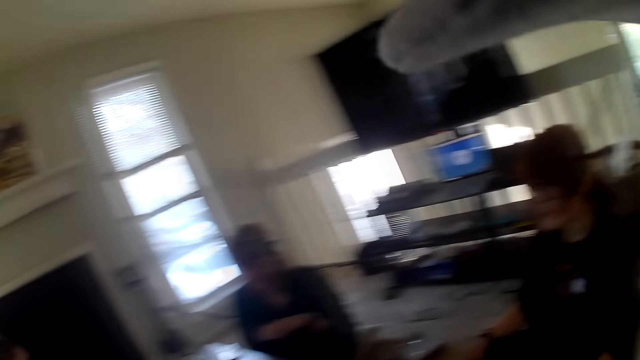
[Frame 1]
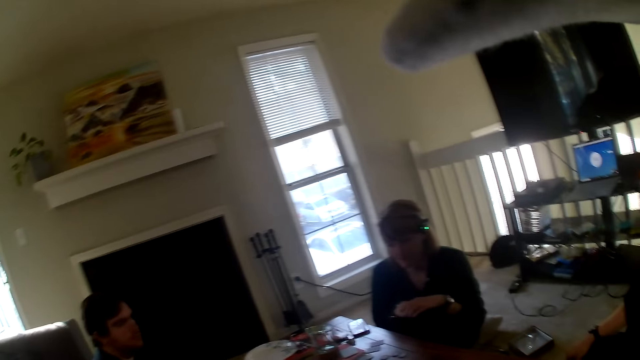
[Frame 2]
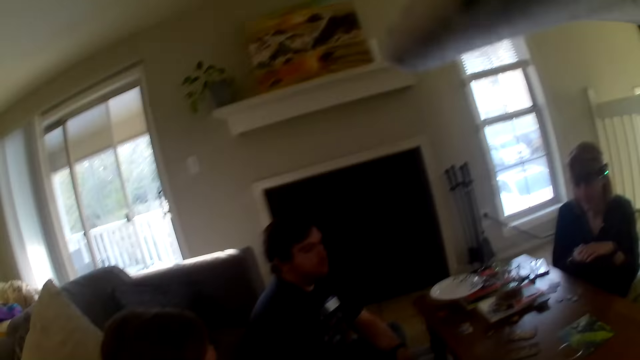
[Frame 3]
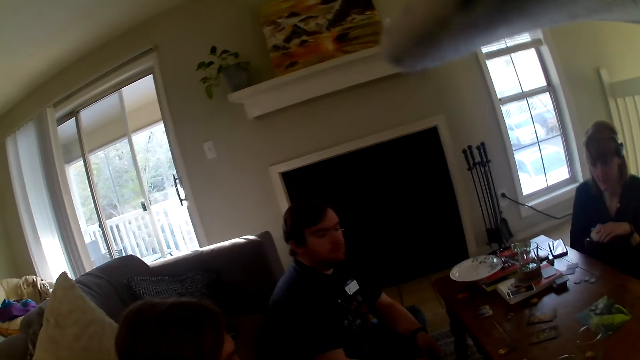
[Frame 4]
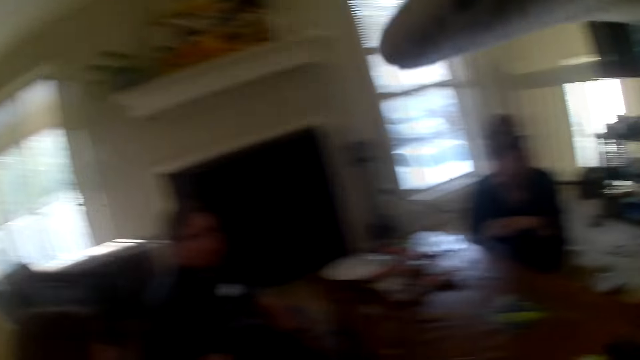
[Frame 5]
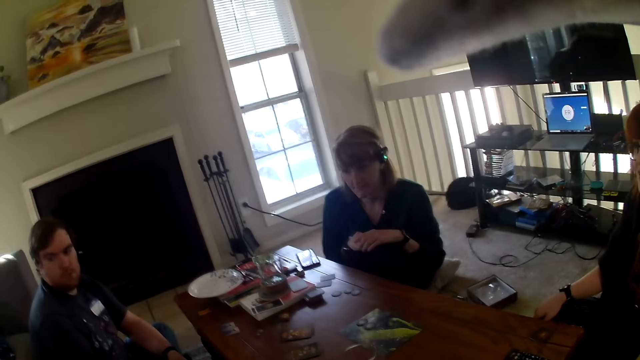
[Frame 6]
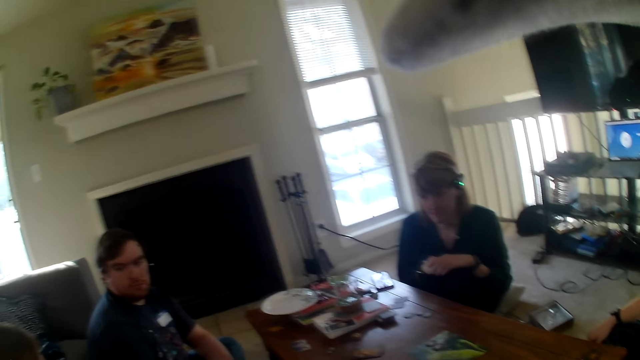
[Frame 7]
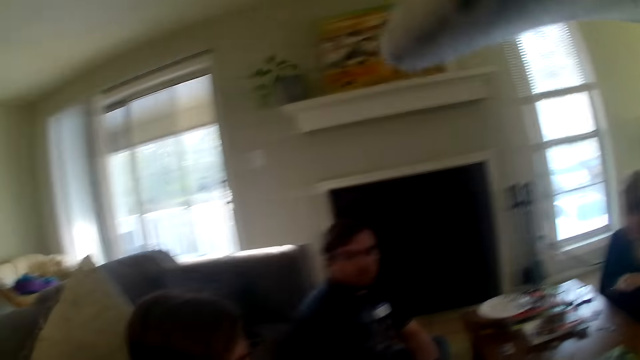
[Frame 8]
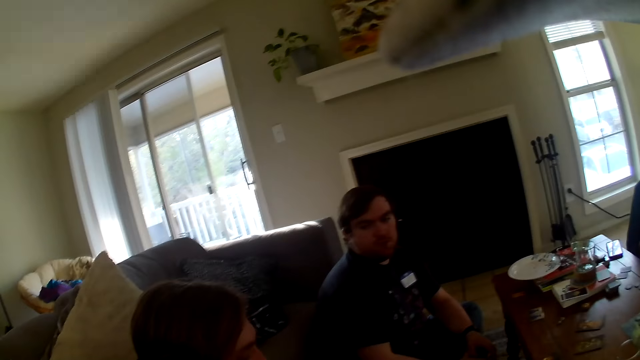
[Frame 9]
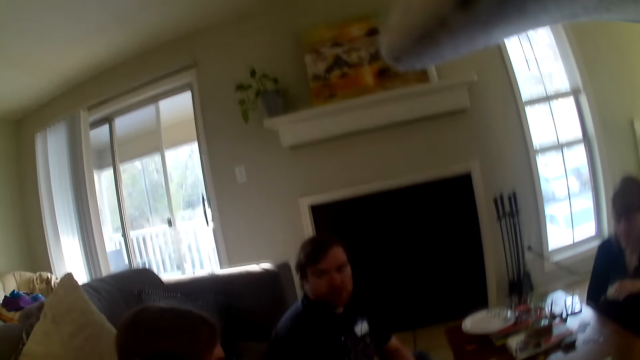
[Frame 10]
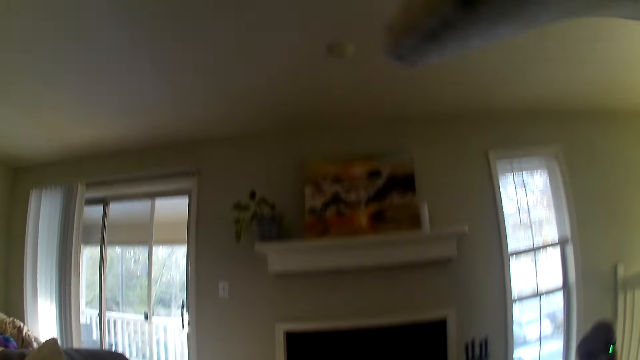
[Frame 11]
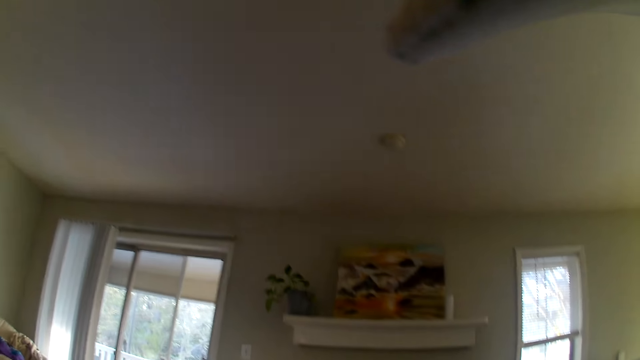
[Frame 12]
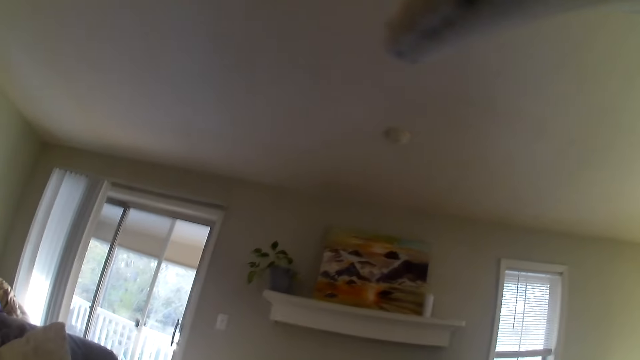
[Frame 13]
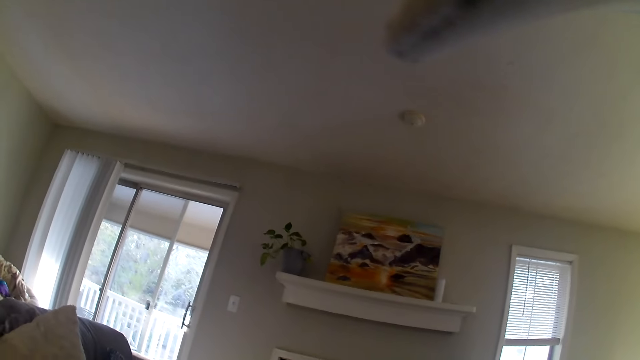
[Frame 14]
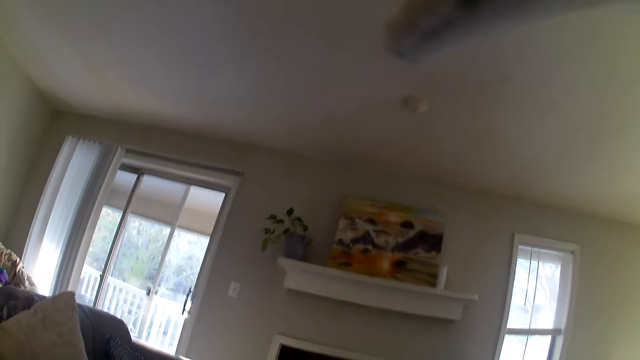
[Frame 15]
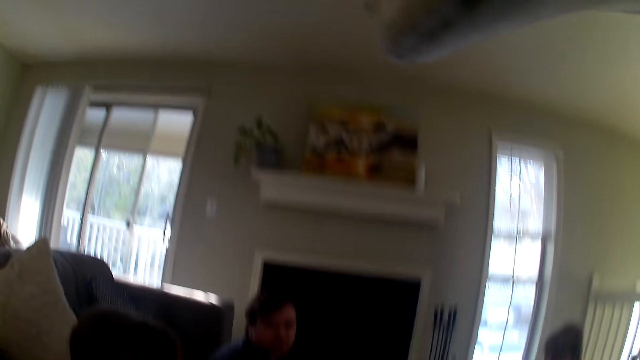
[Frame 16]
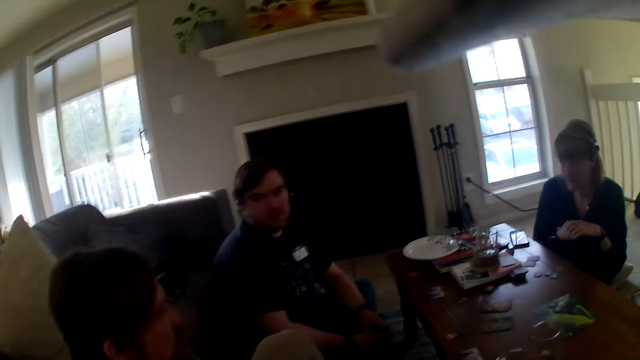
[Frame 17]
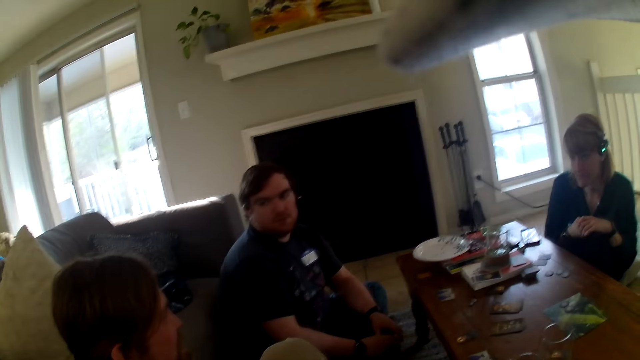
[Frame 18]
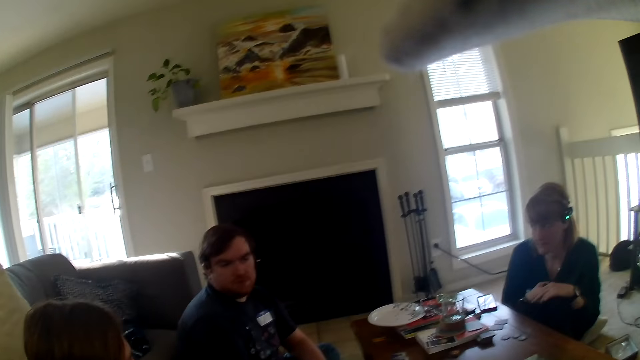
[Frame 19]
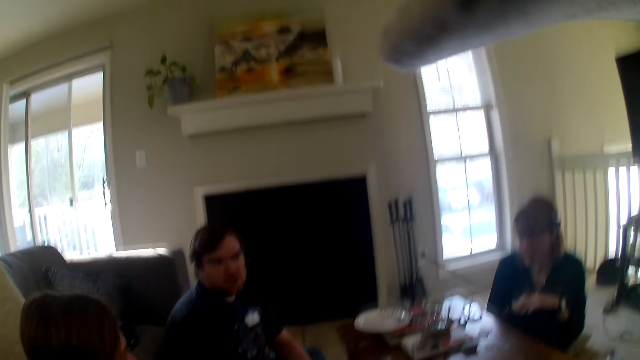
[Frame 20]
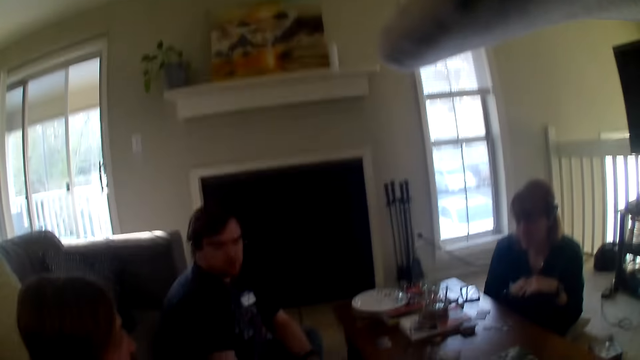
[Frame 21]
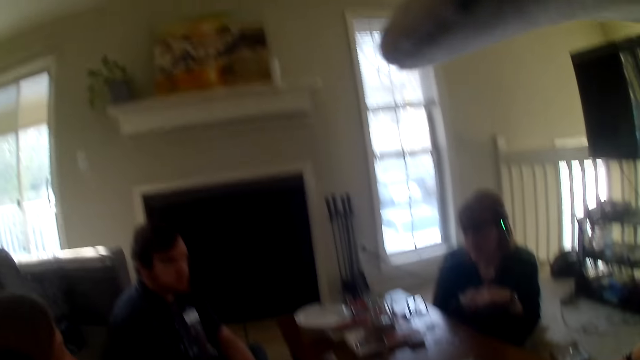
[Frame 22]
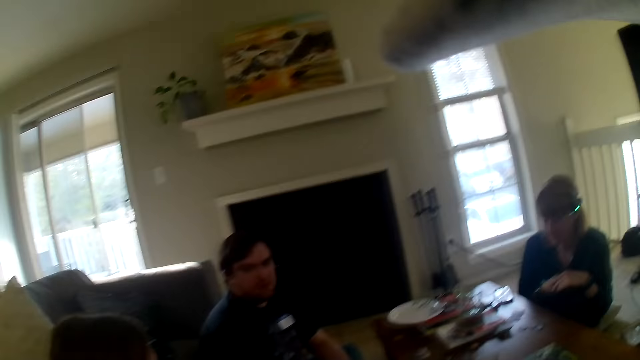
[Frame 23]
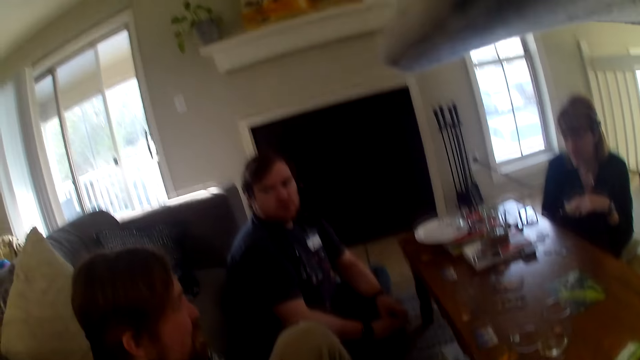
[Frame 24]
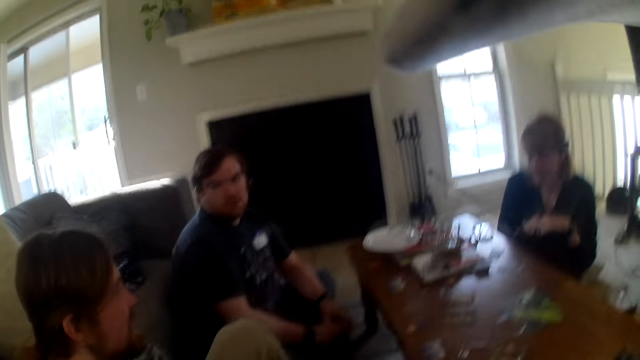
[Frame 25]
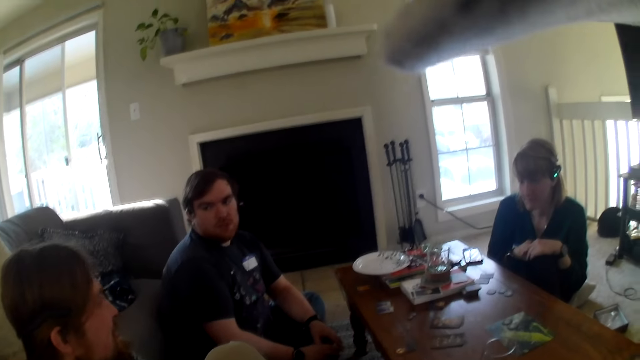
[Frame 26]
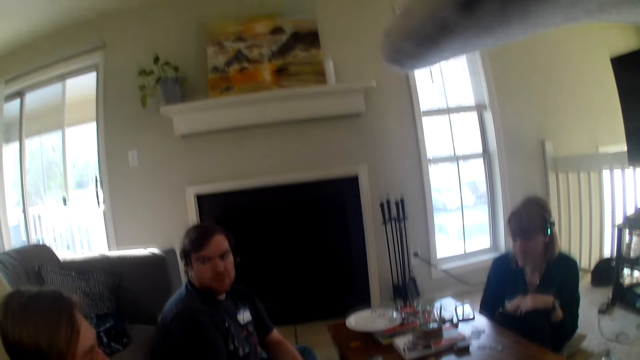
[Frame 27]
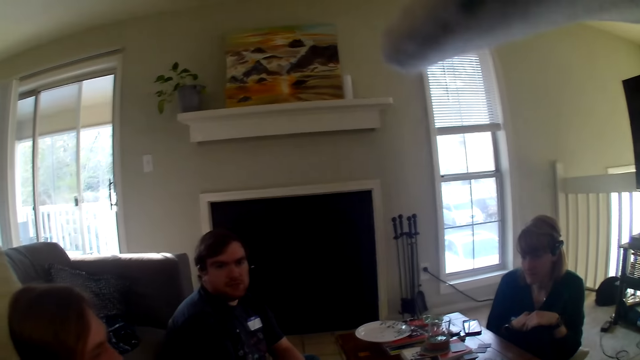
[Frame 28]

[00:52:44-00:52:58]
The camera wearer looks around the room. They look at a person. They look at another person. They look around. They look at the other person.

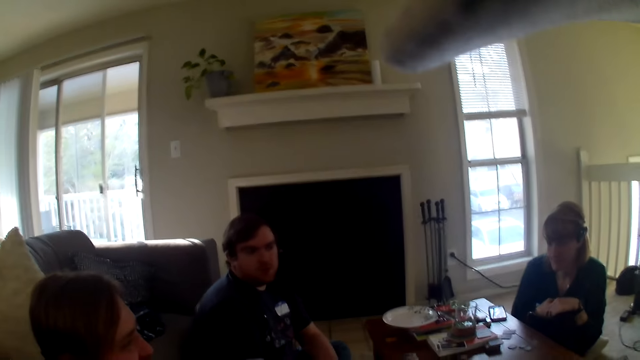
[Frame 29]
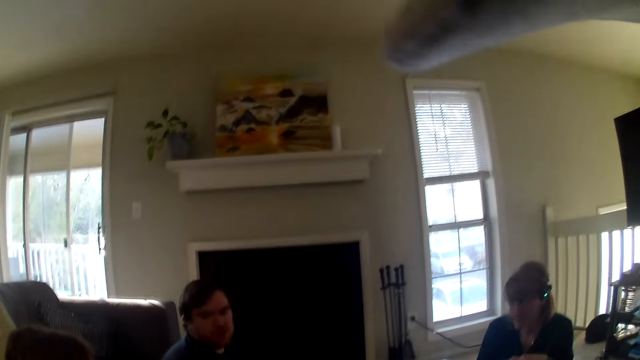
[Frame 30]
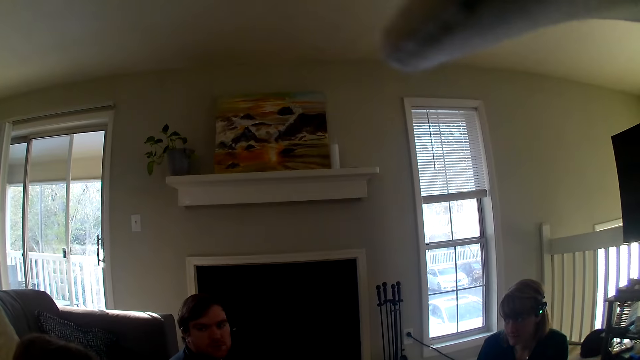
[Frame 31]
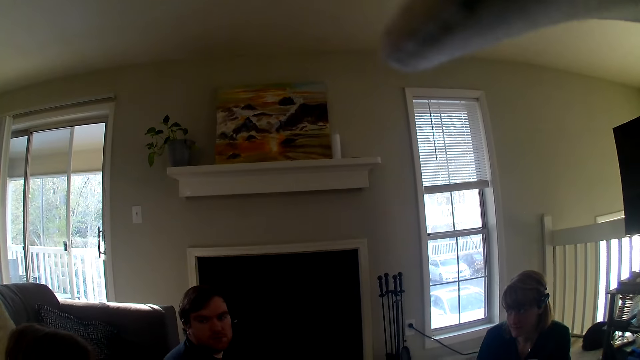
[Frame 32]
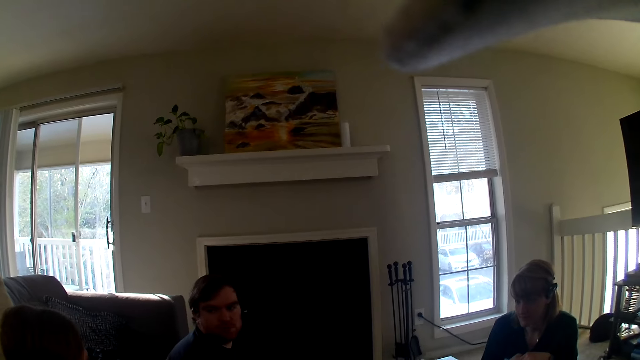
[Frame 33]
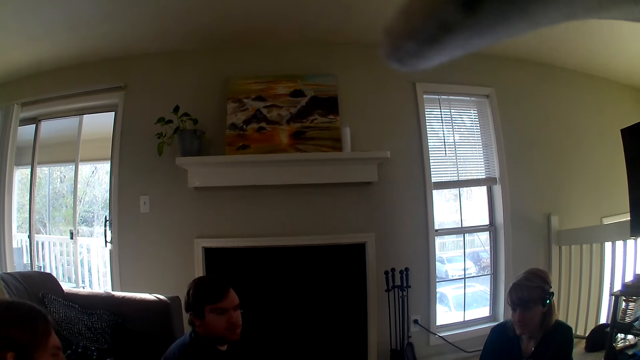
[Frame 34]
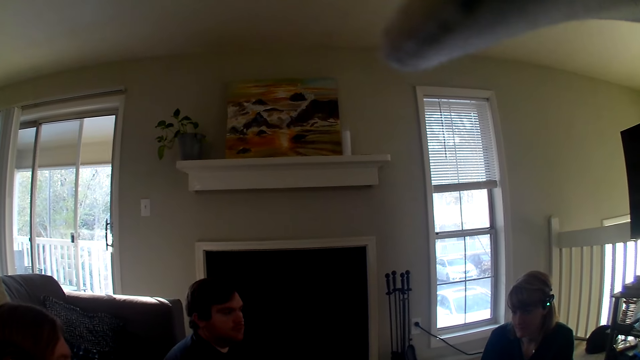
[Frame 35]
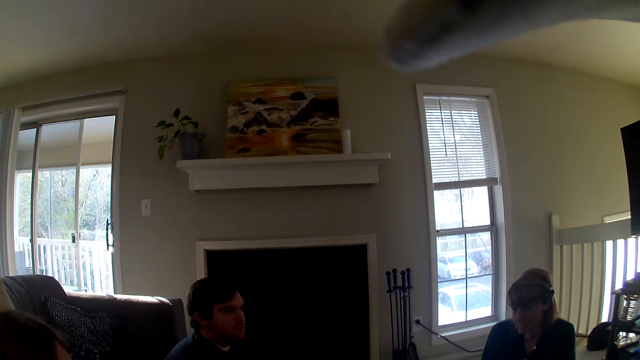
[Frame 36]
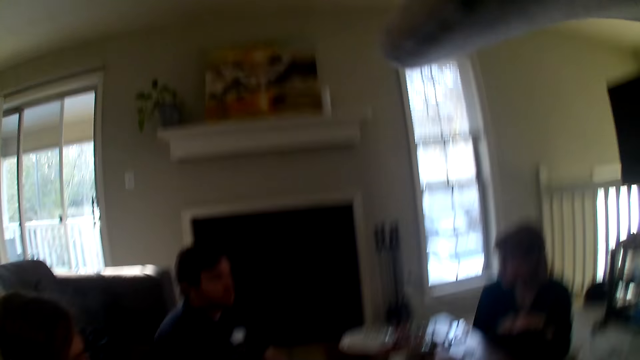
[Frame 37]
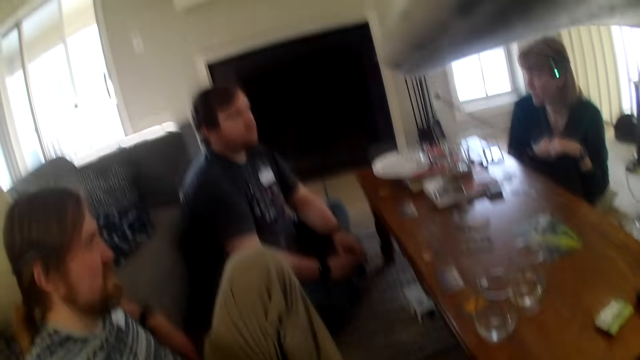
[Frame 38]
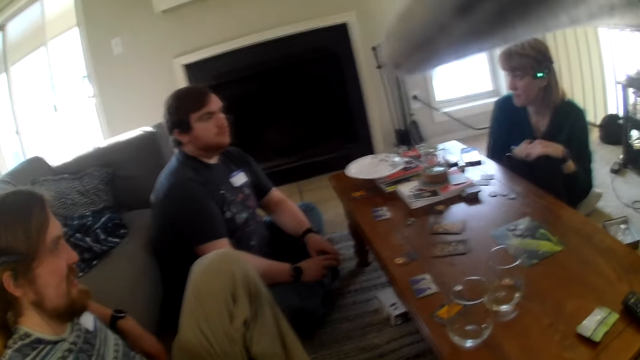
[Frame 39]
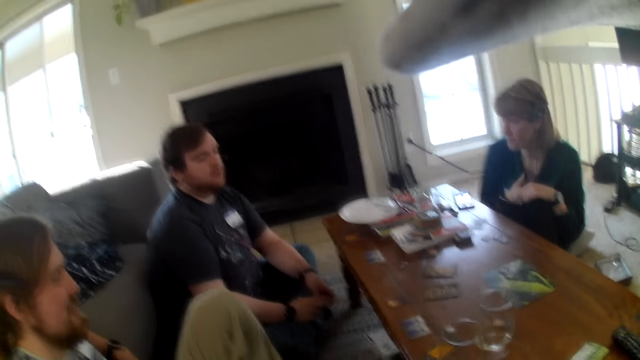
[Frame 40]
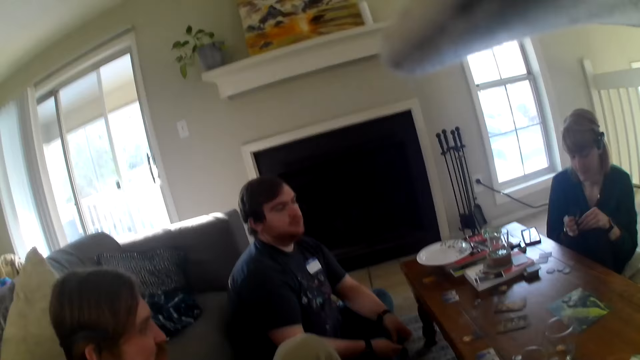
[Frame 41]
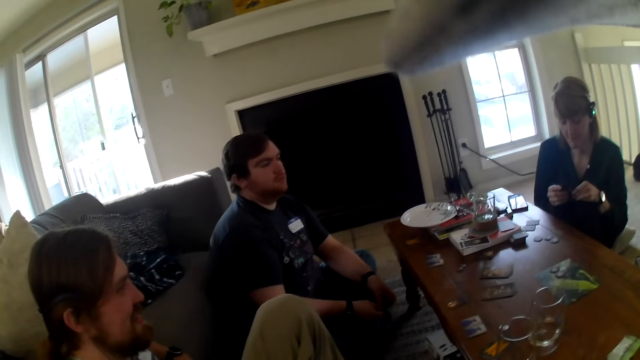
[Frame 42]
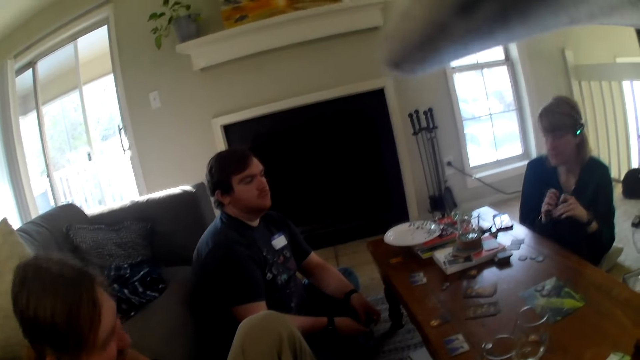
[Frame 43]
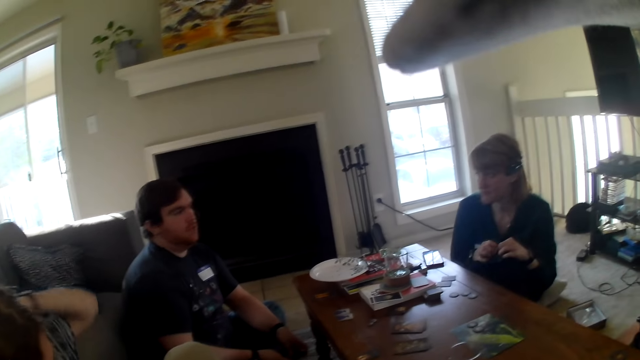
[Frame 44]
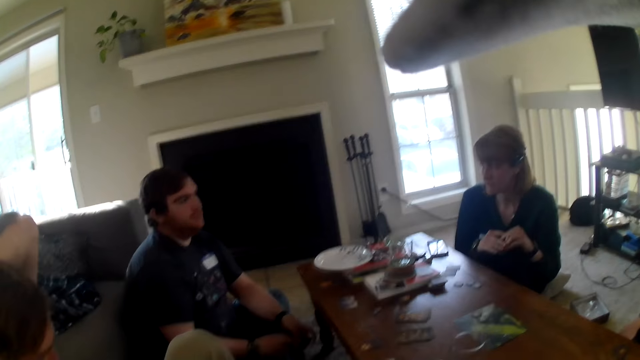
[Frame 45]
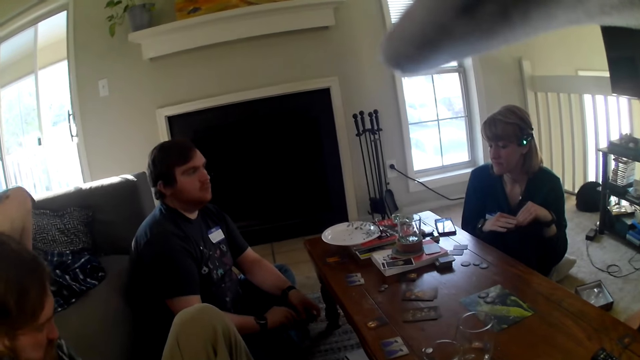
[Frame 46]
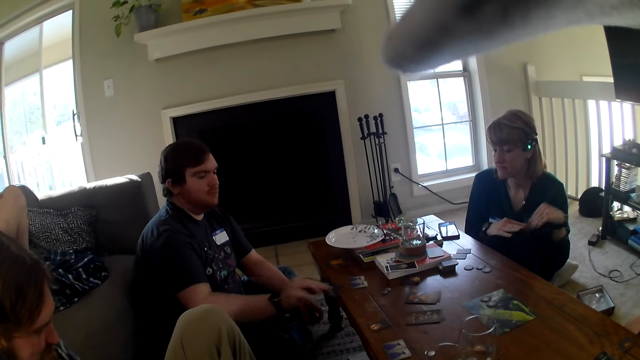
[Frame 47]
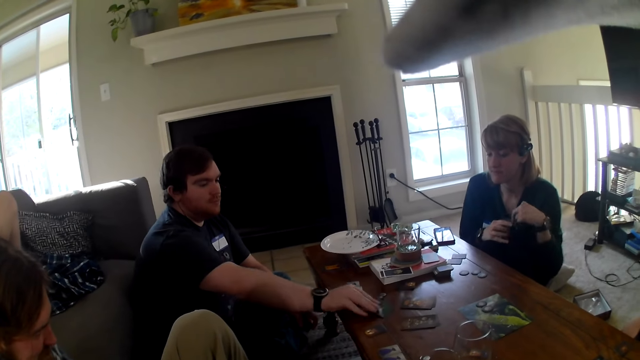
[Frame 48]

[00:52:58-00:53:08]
A person scratches the back. Another person moves the cards on the table. A third person puts a card down.
